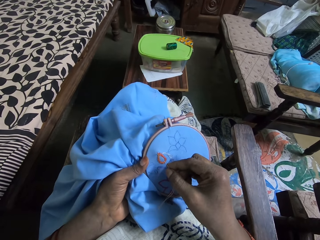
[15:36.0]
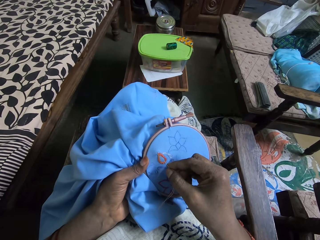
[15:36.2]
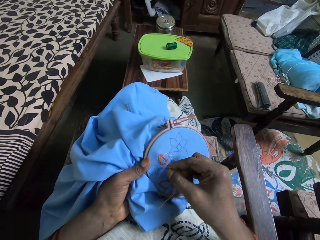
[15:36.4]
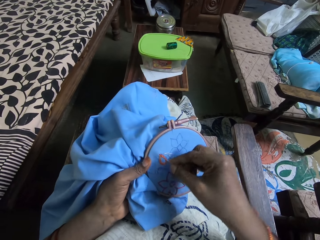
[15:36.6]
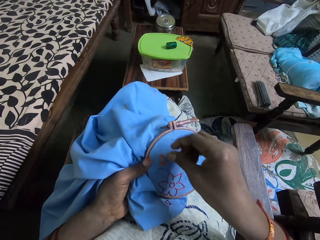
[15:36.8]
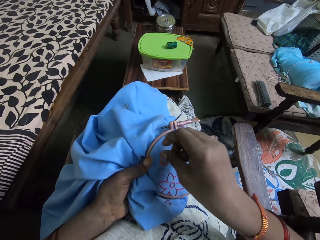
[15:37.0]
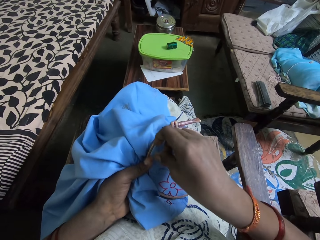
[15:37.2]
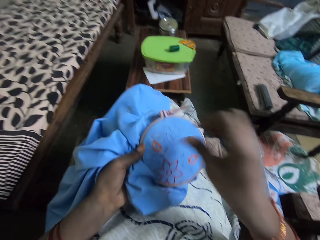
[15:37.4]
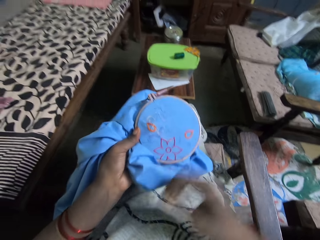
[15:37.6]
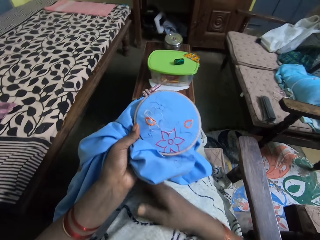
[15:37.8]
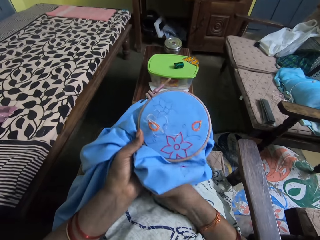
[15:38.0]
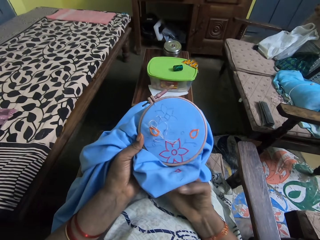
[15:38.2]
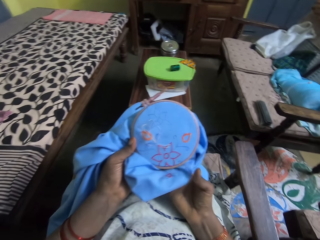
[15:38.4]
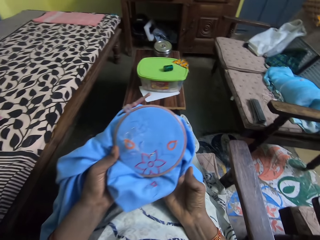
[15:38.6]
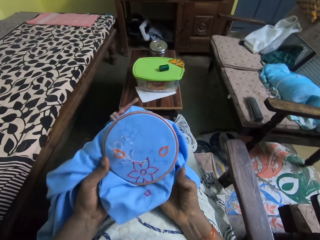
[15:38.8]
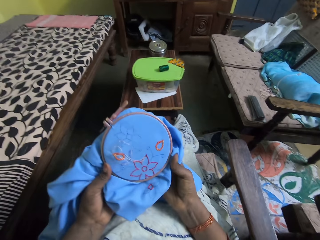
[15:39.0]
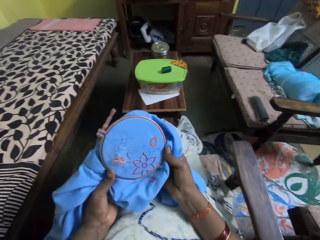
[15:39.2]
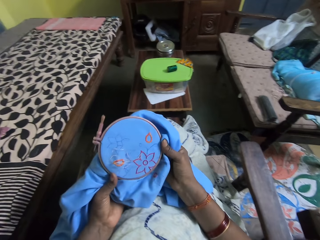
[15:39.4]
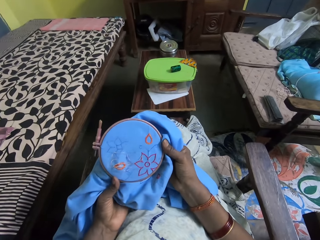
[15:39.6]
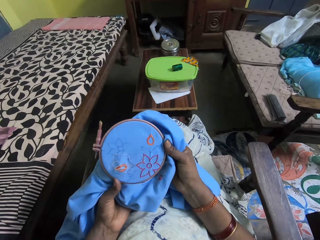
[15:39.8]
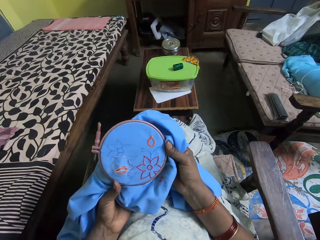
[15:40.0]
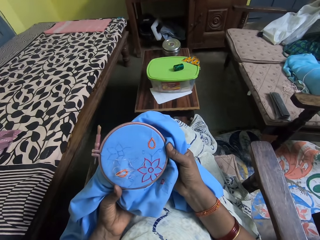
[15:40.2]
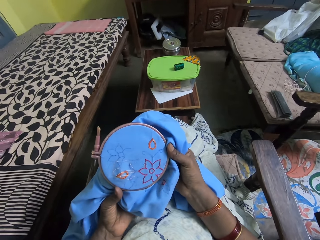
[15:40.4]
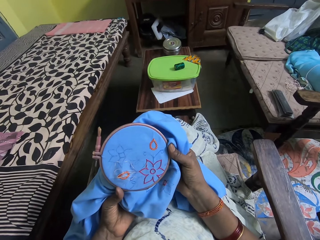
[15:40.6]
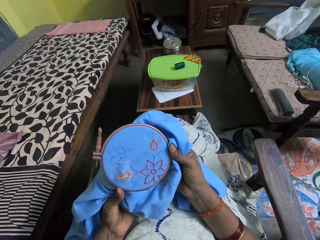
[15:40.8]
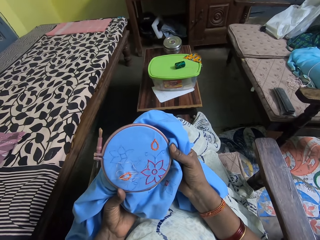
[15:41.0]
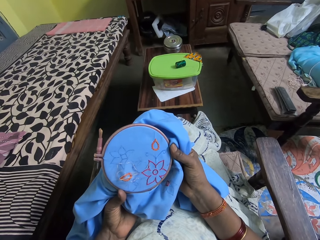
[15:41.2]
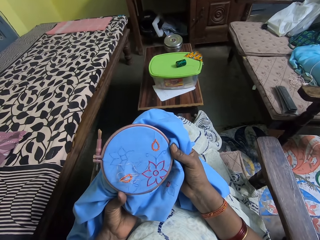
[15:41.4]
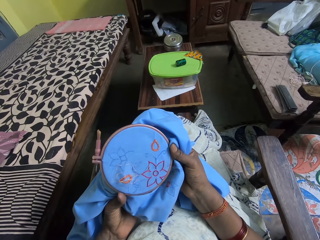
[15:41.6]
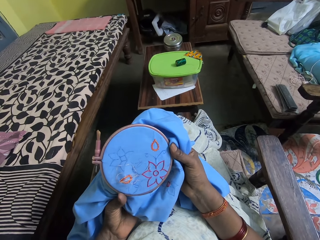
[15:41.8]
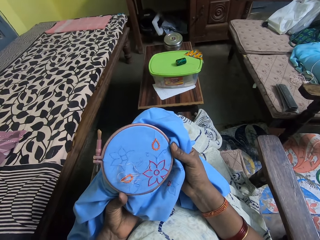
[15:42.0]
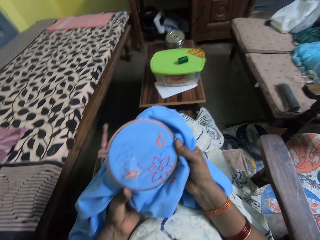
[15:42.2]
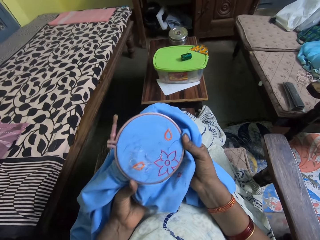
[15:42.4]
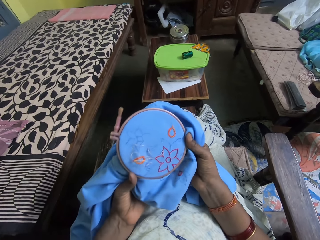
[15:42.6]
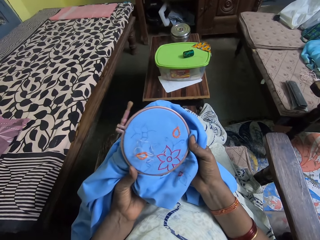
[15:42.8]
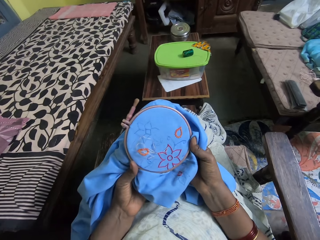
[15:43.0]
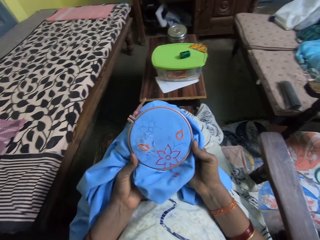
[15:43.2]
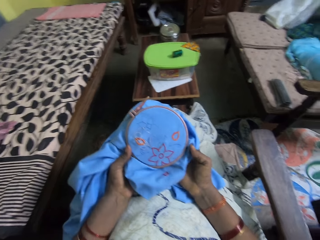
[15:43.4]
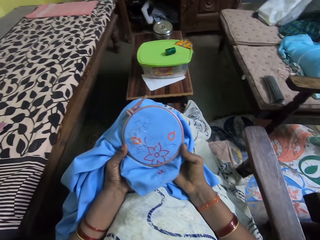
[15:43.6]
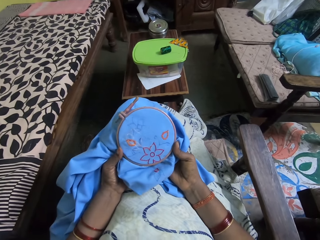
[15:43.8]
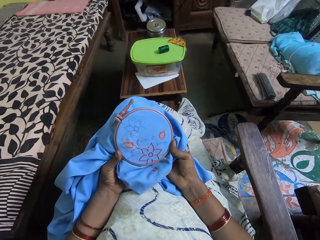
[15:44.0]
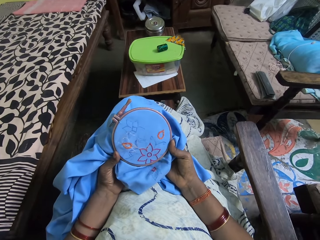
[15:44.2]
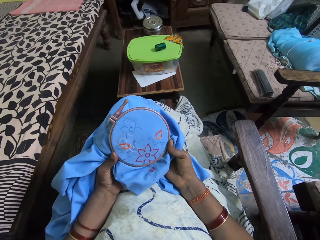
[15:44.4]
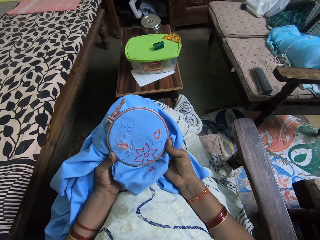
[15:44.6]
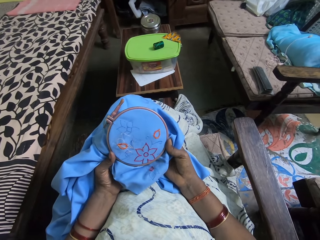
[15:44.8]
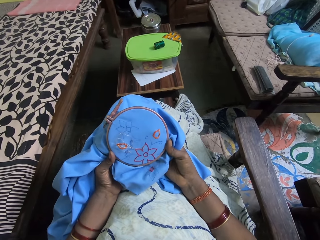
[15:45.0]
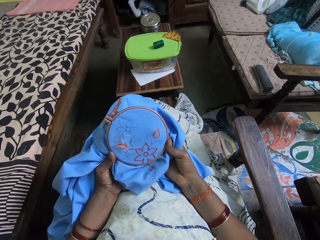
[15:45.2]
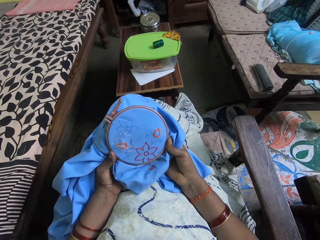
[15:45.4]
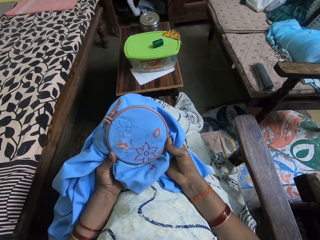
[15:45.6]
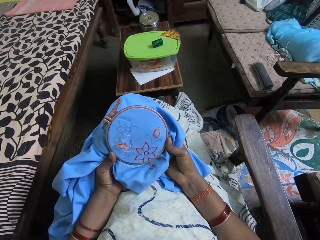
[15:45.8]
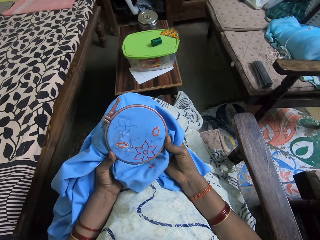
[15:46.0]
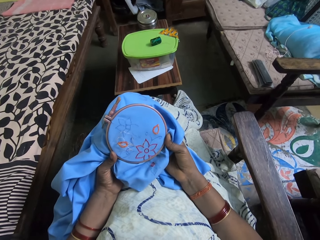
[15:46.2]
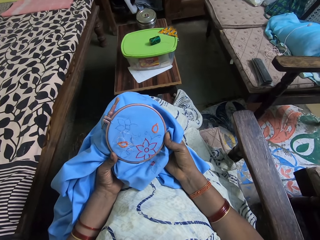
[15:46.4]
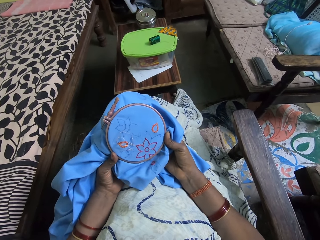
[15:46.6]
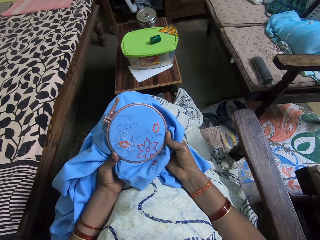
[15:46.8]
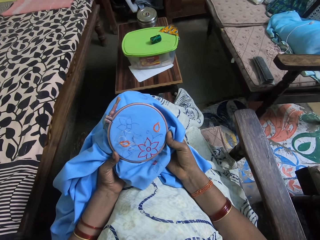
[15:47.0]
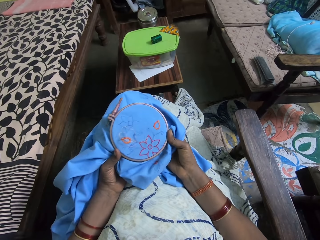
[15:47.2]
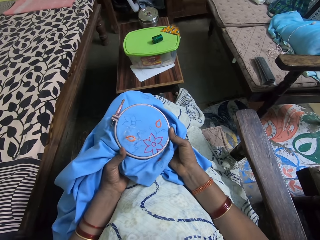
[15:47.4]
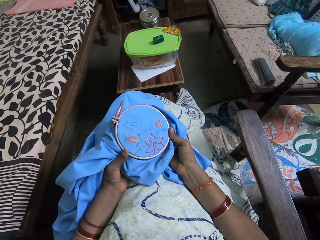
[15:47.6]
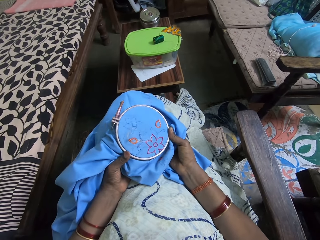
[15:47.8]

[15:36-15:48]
The camera wearer fixes the threaded needle in her right hand on the fabric. She adjusts the fabric with her hands. She interacts with the woman. She inspects the fabric. She holds the embroidery hoop on the fabric with her hands.

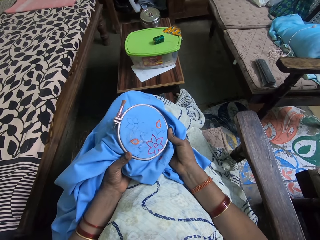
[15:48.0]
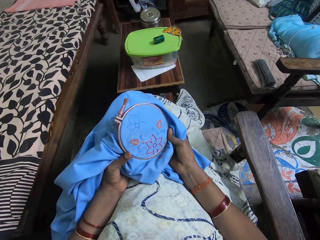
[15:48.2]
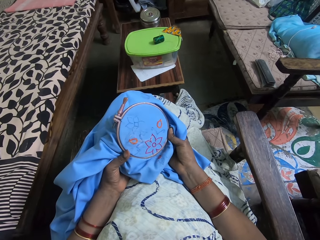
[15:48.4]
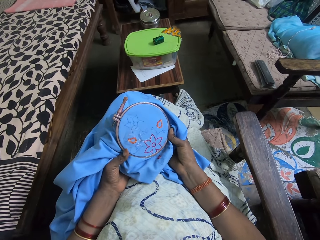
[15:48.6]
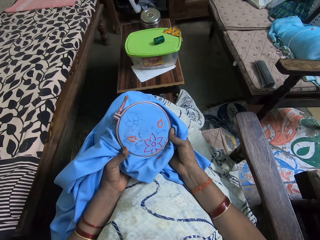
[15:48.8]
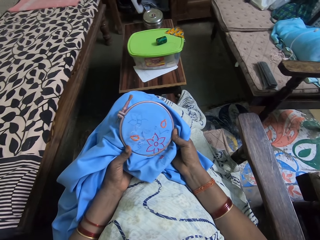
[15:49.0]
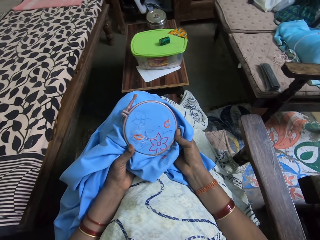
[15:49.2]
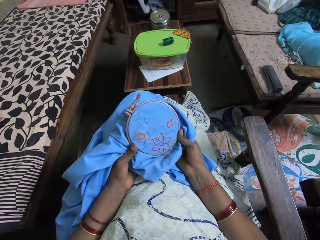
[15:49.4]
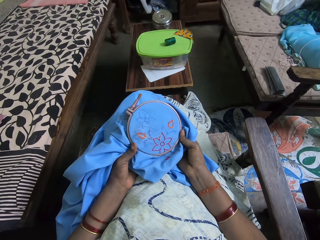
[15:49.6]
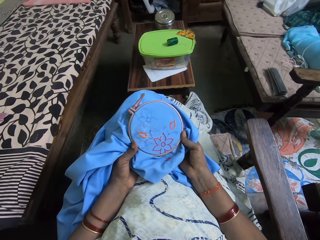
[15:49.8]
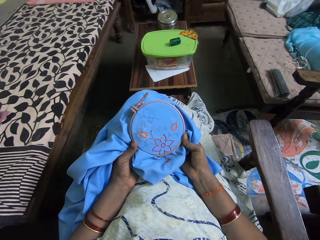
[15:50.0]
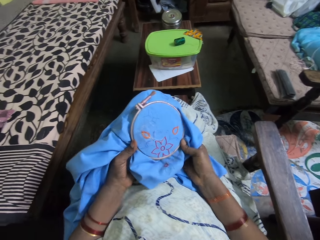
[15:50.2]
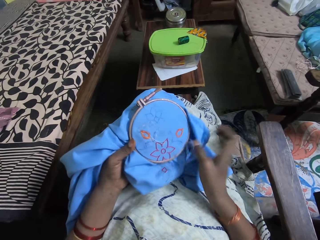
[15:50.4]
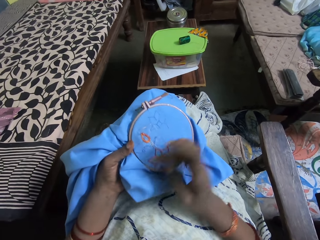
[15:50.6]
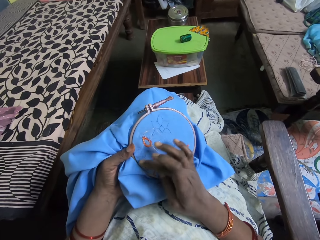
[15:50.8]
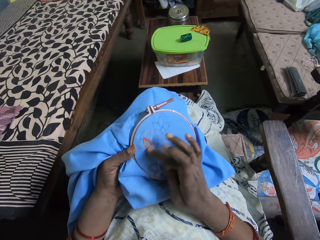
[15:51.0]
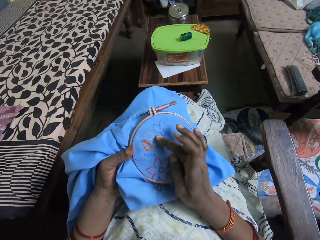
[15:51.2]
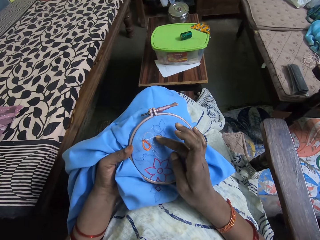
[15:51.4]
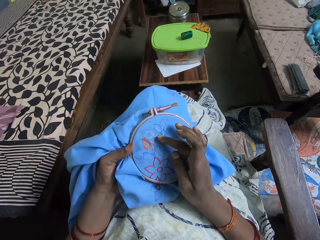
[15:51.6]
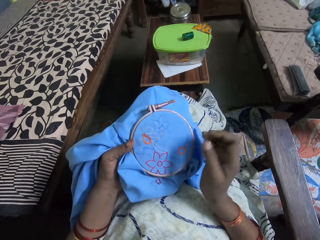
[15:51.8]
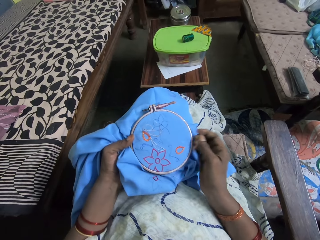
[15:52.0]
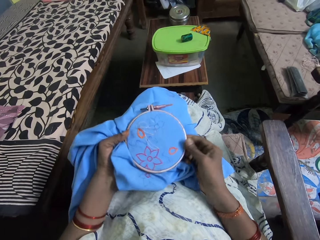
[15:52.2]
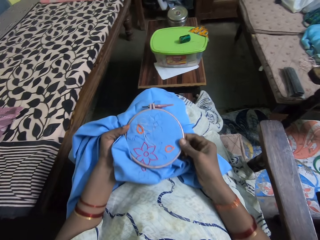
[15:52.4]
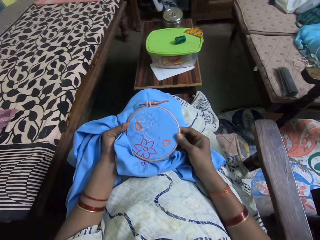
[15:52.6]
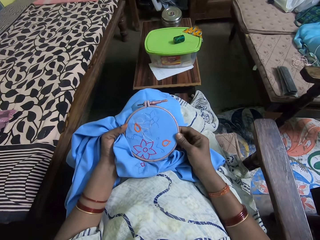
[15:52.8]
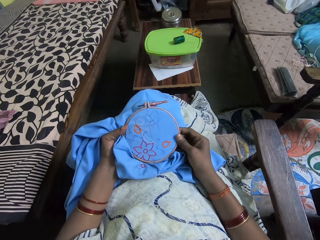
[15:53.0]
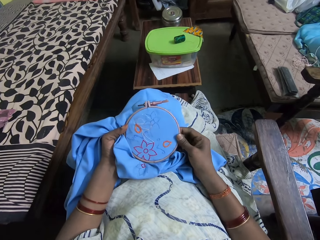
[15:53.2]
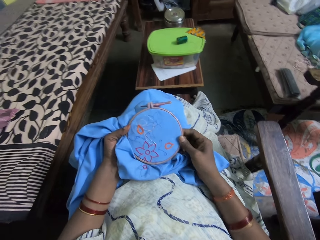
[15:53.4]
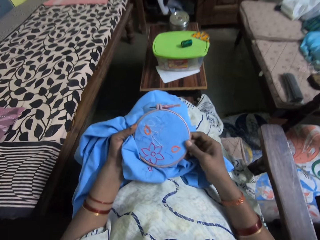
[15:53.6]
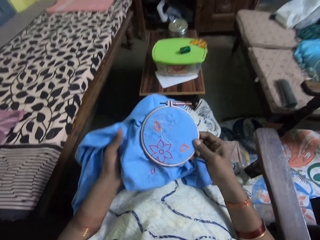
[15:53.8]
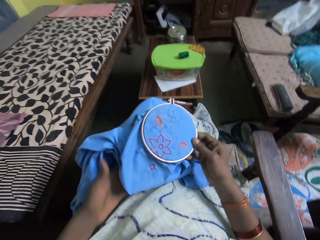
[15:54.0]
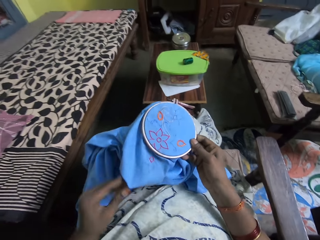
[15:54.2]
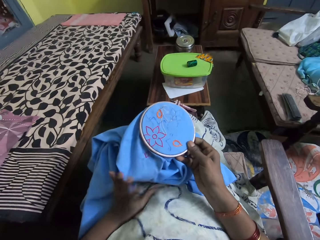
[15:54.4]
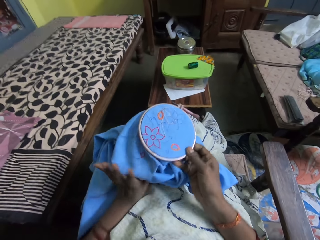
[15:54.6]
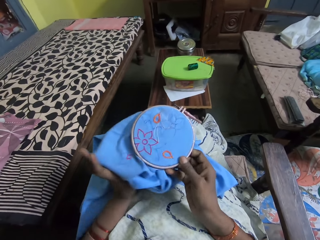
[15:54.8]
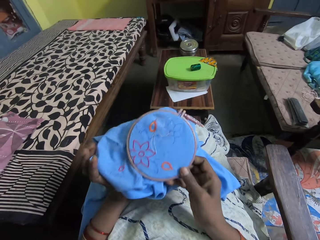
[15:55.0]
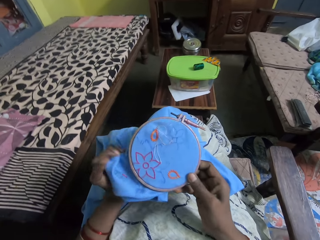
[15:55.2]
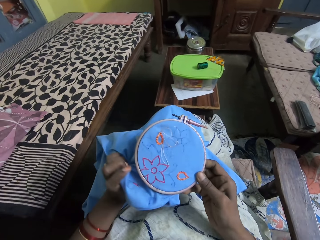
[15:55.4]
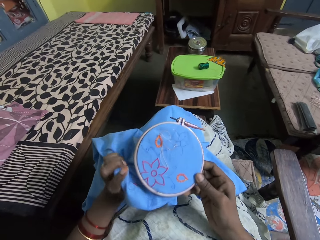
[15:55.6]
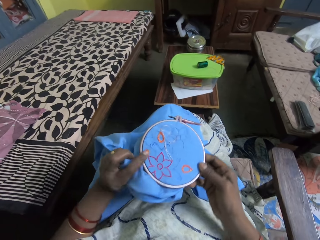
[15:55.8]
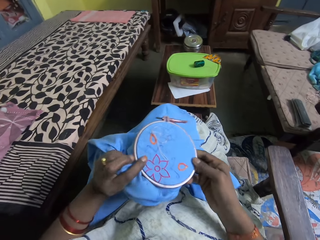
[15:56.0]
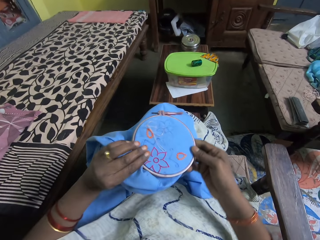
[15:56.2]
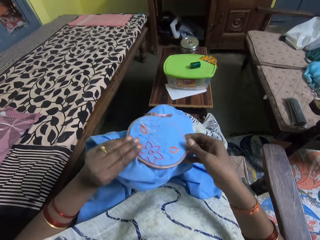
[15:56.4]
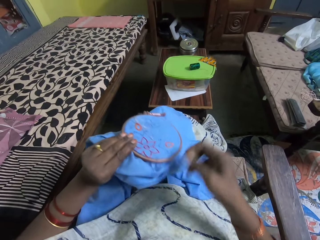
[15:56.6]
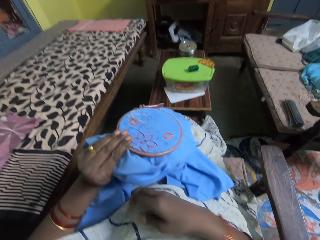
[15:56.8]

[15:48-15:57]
The camera wearer marks the fabric with a finger. She adjusts the fabric with her right hand. She holds the embroidery hoop on the fabric with her hands. She adjusts the fabric with her left hand. She holds the embroidery hoop on the fabric with her left hand.
